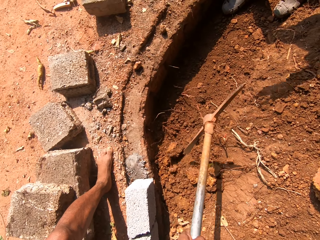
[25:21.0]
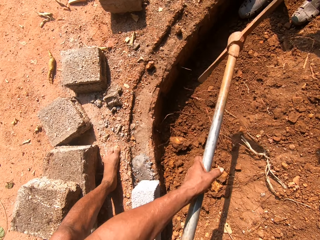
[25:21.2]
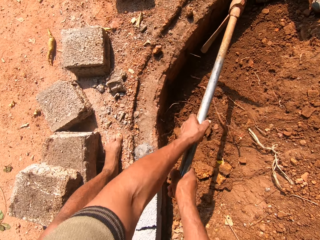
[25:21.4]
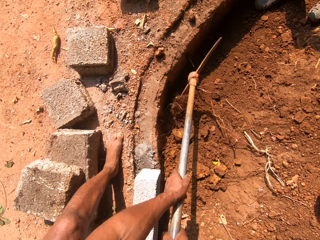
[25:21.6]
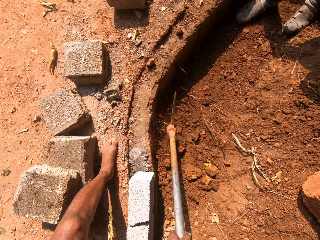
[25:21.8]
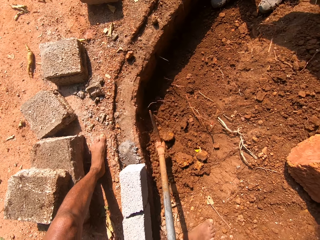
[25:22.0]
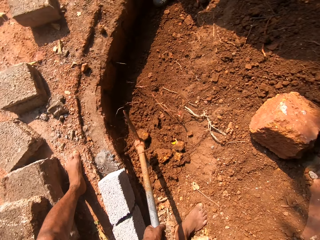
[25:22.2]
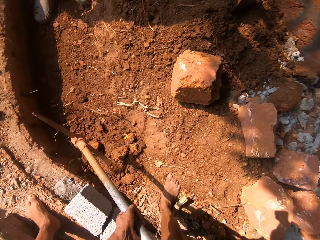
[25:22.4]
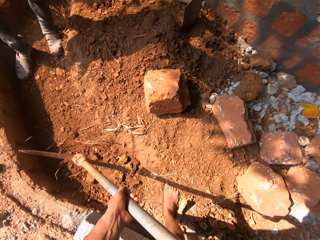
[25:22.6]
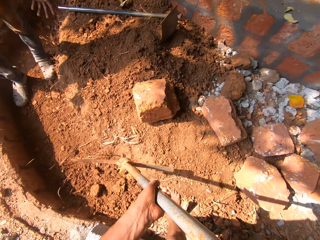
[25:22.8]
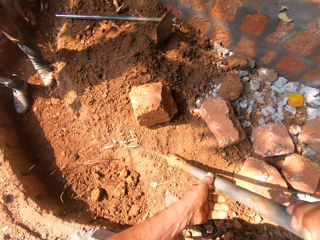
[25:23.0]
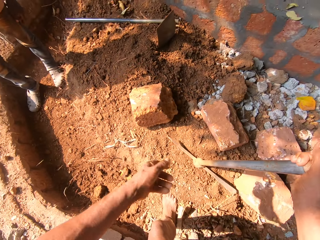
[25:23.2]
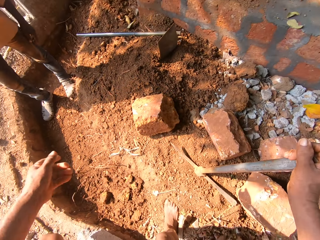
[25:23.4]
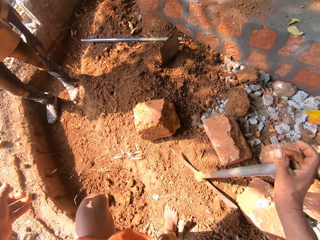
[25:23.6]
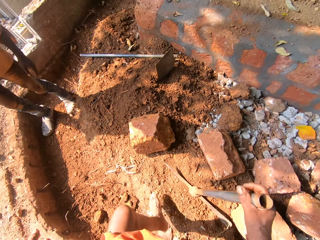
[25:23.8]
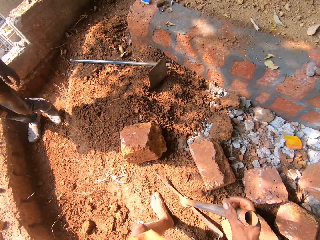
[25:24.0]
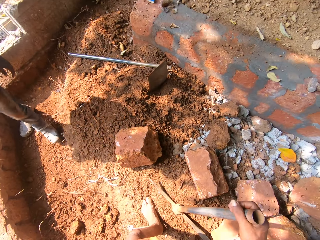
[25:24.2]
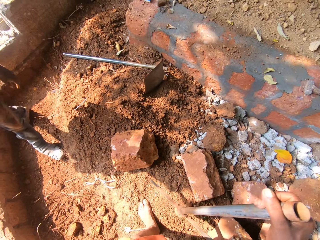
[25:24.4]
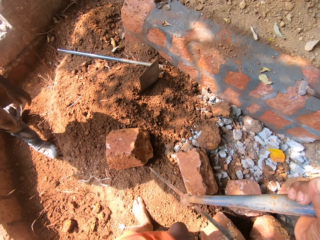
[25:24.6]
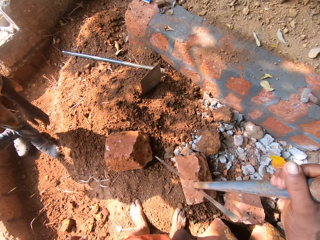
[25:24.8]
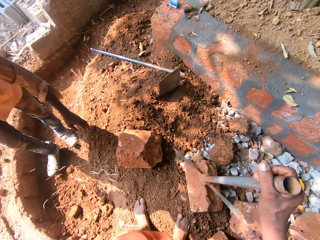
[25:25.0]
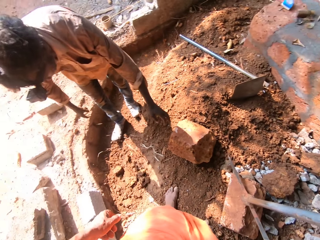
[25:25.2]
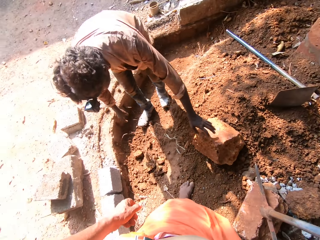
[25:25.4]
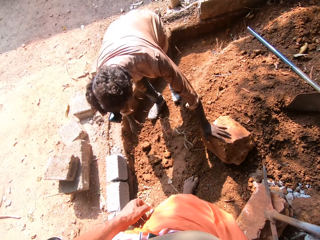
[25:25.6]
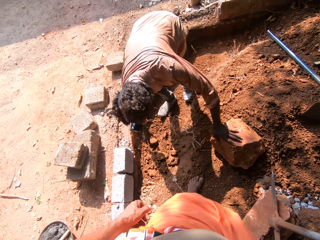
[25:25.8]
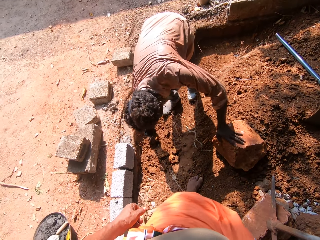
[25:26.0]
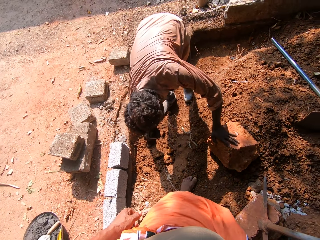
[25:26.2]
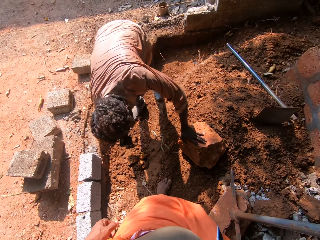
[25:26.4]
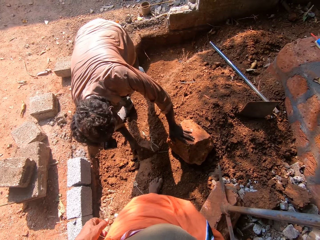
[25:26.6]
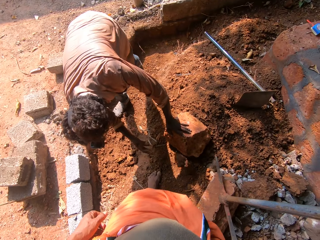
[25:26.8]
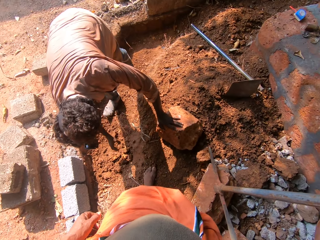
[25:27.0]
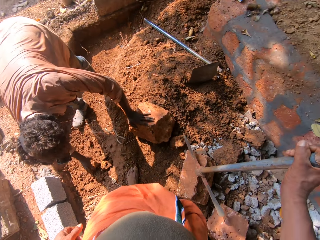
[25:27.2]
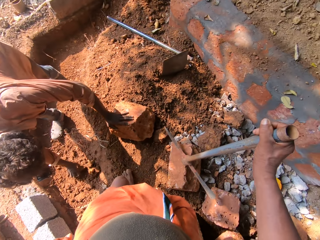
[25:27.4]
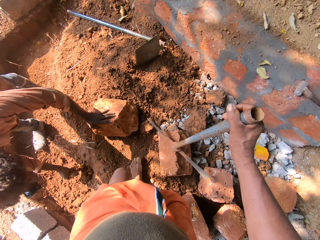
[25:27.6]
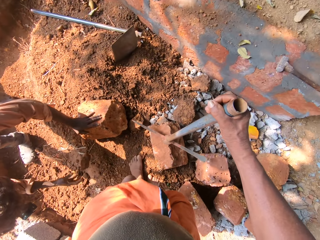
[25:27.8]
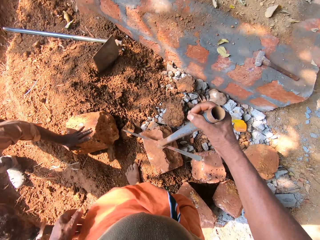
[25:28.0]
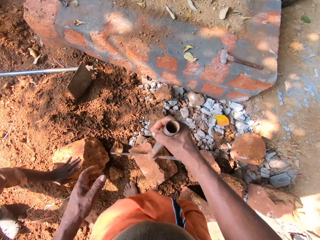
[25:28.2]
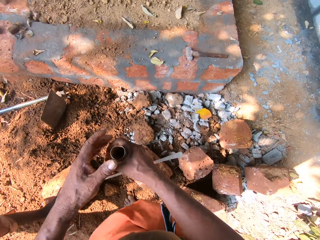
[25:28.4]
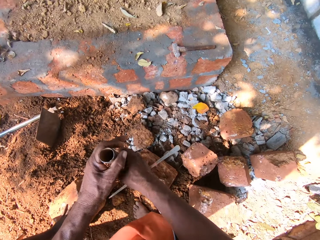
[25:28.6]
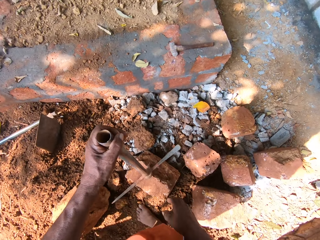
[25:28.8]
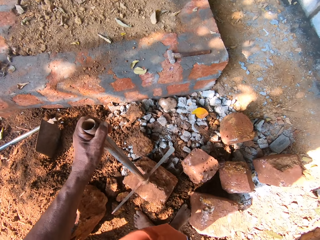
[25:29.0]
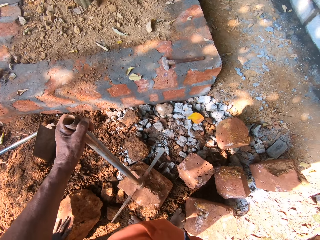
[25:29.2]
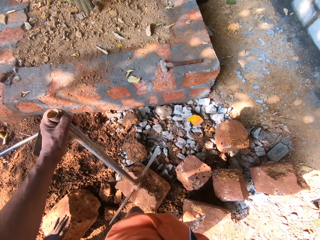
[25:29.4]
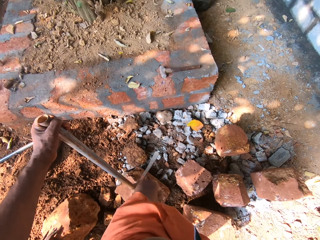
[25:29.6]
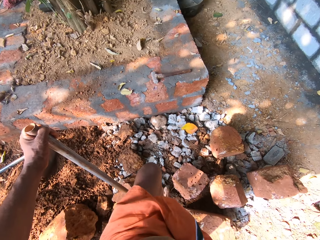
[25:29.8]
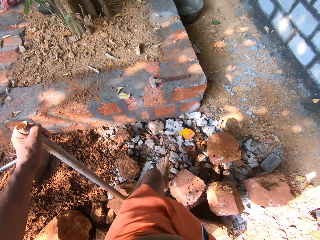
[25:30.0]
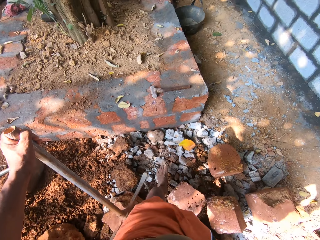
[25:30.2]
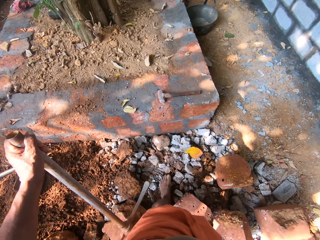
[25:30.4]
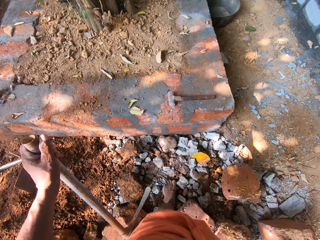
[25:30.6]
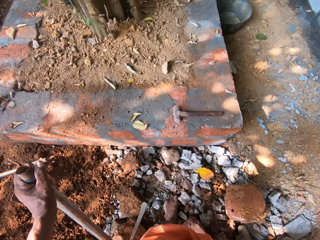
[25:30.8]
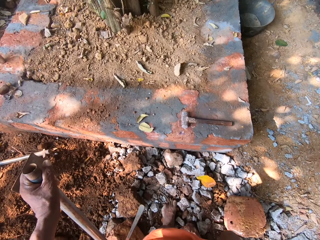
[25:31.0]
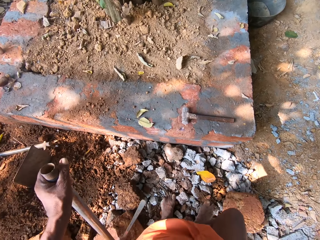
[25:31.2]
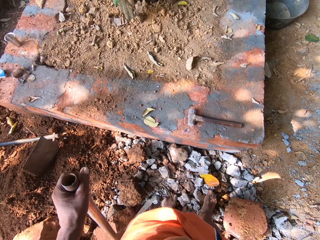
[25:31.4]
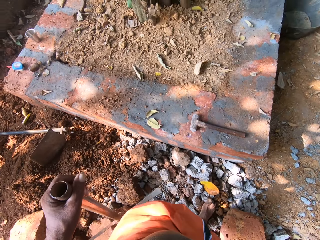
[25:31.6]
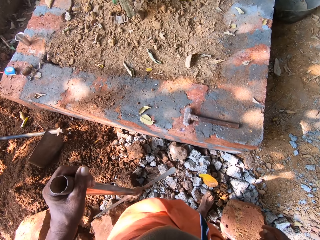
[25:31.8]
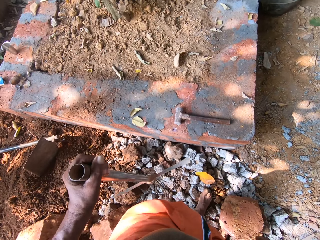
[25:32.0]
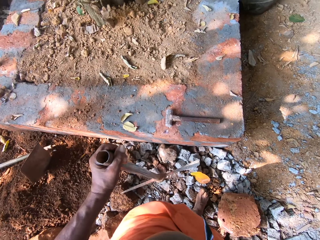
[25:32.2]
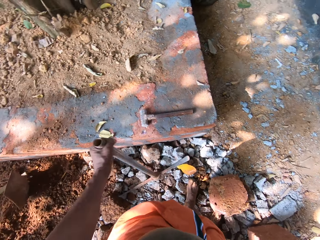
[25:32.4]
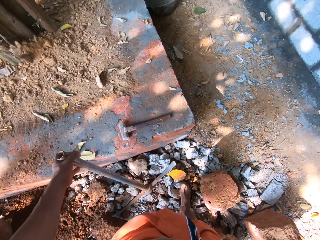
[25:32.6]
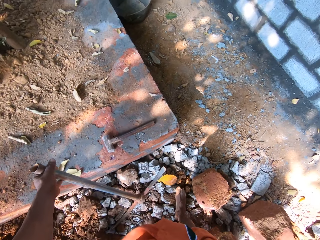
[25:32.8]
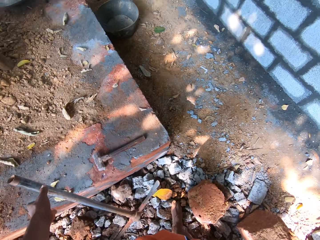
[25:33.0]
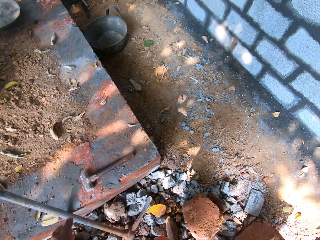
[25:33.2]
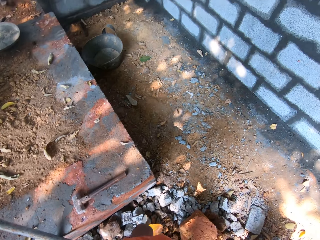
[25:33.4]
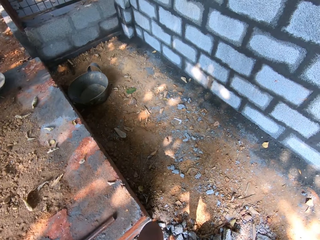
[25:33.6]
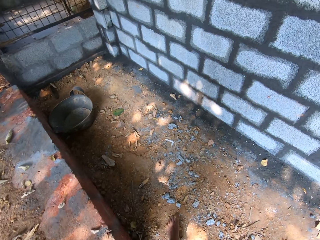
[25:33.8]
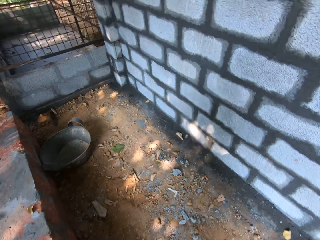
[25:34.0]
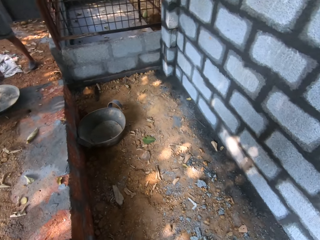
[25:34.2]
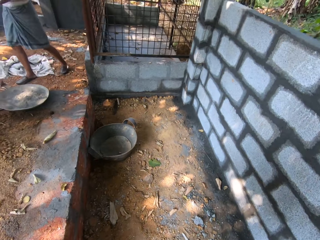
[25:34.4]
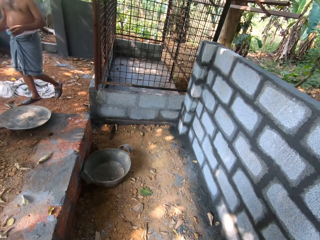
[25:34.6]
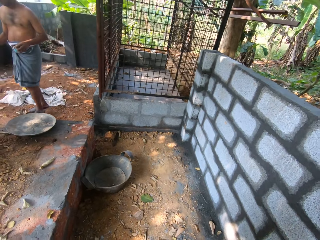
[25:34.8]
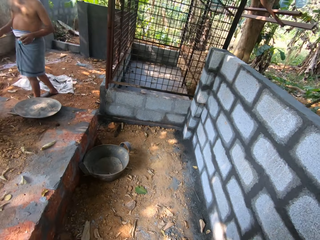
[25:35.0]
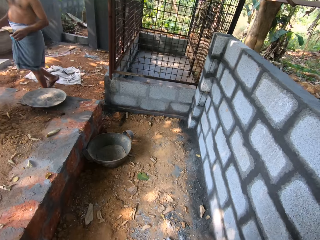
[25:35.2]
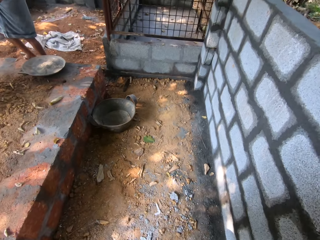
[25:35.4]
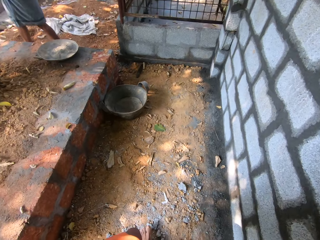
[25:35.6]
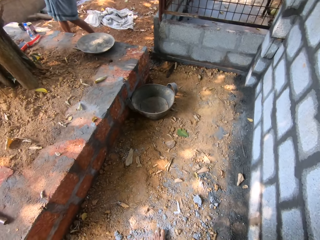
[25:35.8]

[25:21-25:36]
The camera wearer stomps the mattock in his right hand on the ground. He puts the mattock on the ground. The man puts his hand on the stone. The man removes stones from the soil with his right hand. The man moves the stones on the ground. The camera wearer holds the mattock in his right hand with his left hand. He drops the mattock in his left hand on the ground.

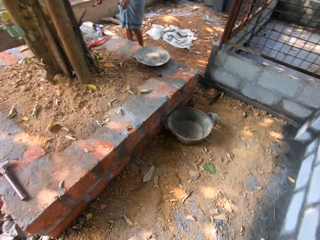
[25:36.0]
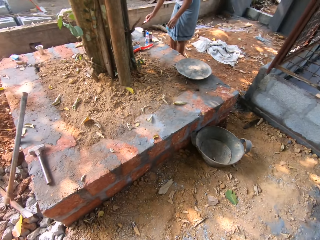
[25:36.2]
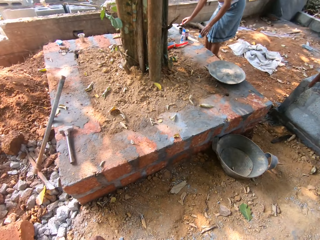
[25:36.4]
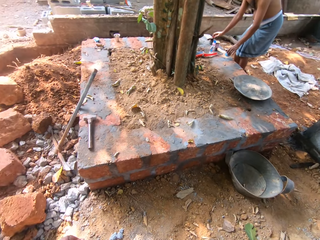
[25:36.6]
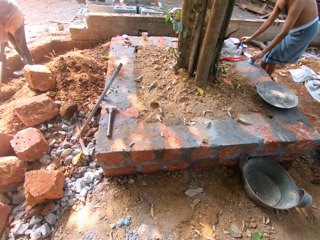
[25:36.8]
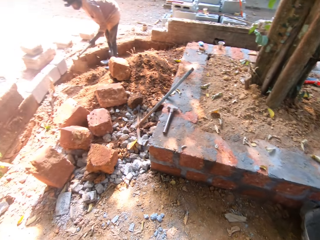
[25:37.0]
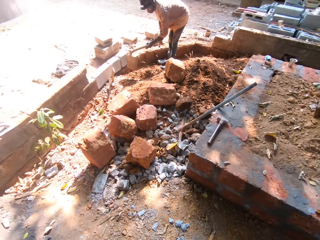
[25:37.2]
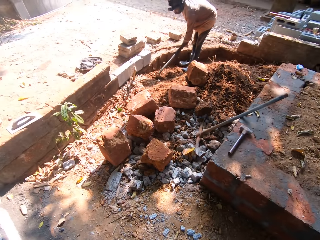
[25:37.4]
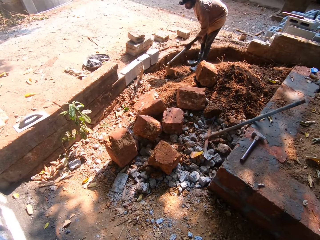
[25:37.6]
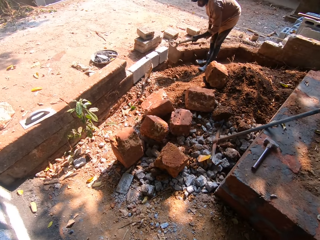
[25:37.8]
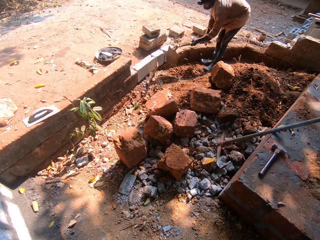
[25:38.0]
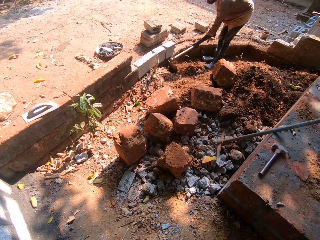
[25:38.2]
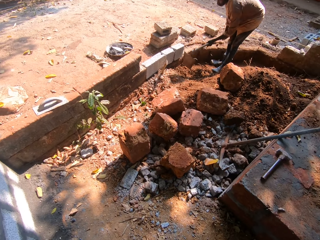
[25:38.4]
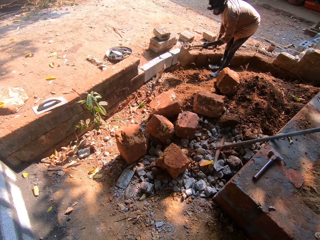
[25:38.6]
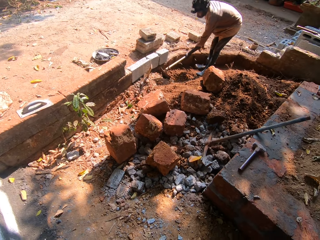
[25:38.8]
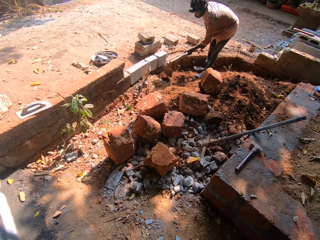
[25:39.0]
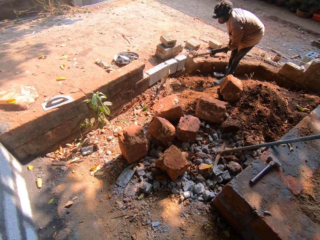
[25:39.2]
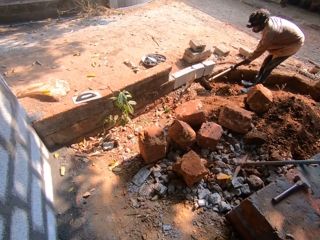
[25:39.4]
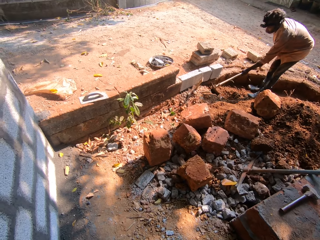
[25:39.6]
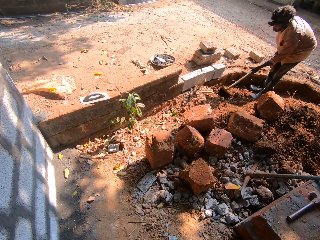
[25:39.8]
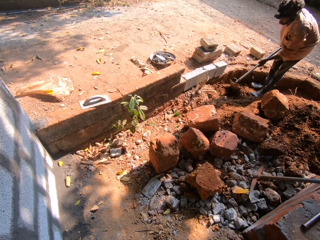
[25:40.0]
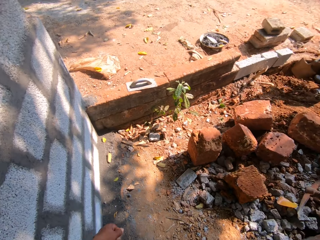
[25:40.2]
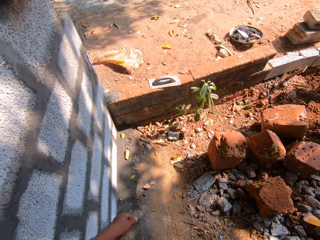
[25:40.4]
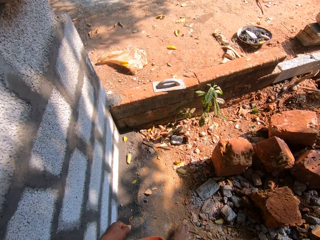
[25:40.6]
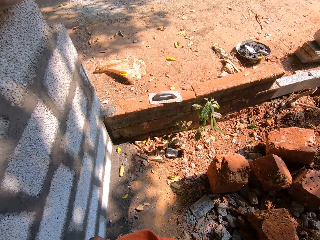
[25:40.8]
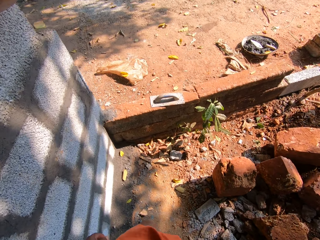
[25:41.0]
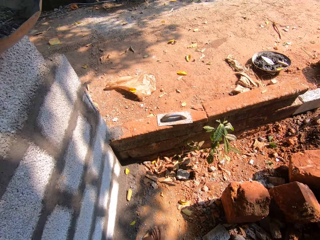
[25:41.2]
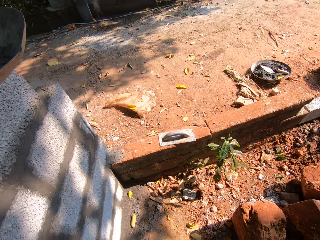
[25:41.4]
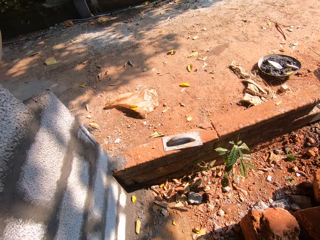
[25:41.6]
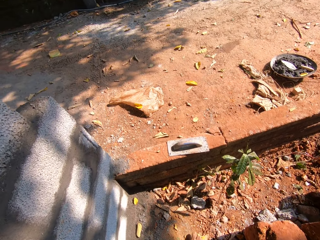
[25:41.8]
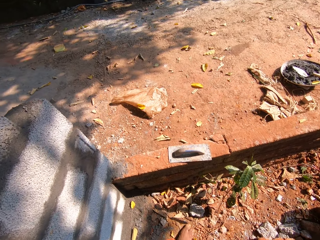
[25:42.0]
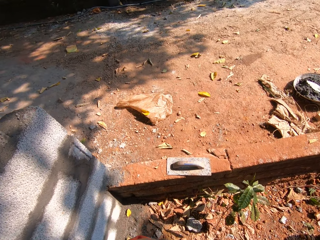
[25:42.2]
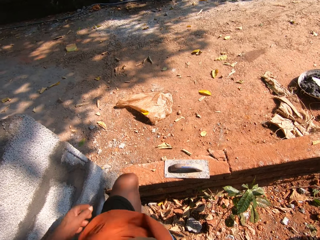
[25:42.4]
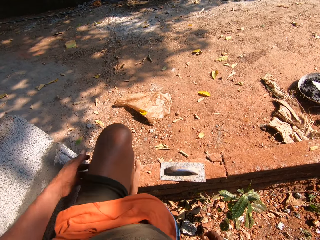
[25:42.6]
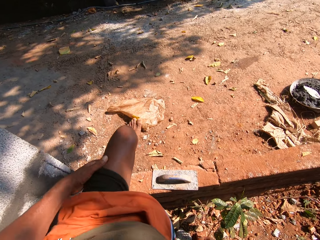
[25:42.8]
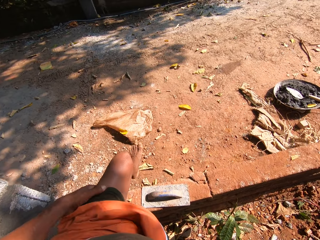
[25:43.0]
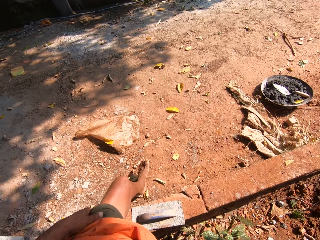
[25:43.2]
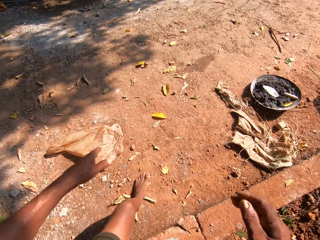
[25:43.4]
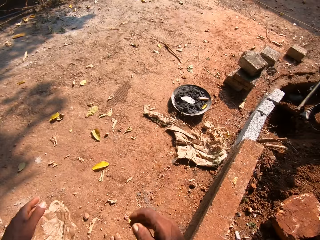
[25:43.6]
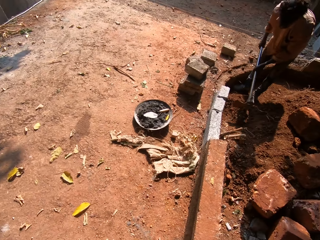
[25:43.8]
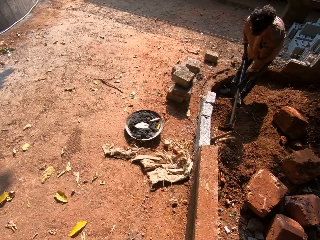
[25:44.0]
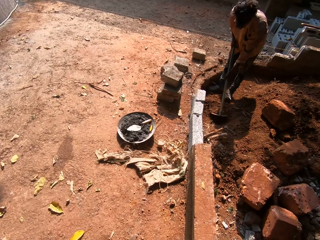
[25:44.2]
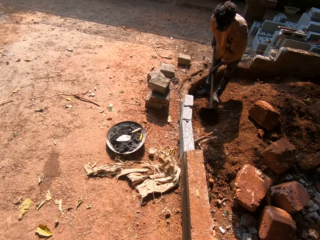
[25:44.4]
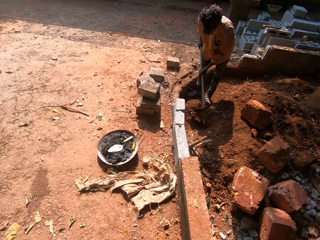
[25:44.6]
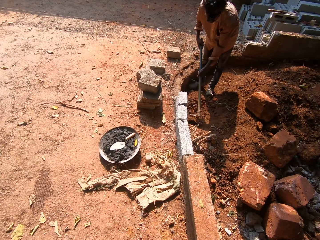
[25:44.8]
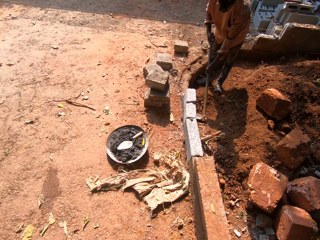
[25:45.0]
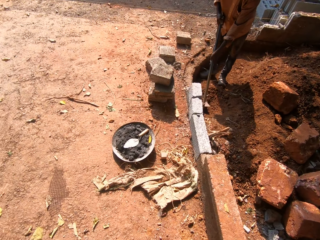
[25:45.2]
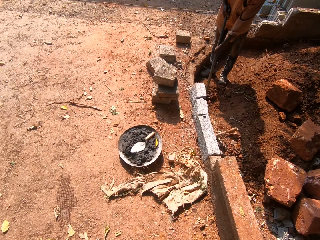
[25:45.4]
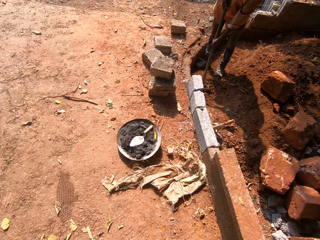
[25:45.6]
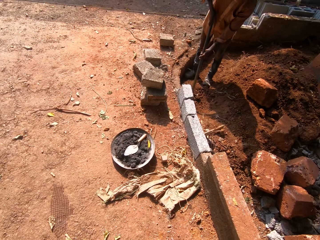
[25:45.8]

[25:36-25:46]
The man digs the soil with the digging hoe in both hands. The man scrapes the soil with the digging hoe in both hands.
